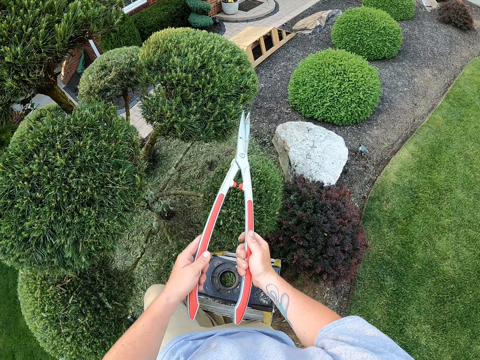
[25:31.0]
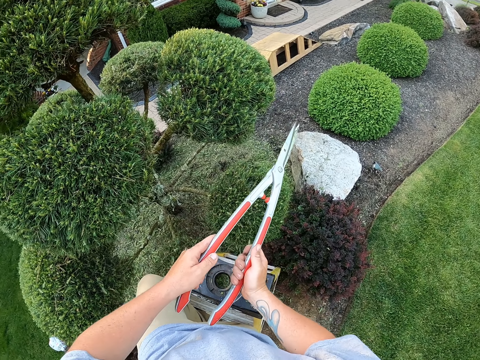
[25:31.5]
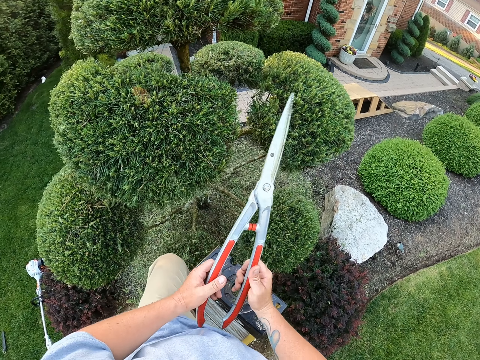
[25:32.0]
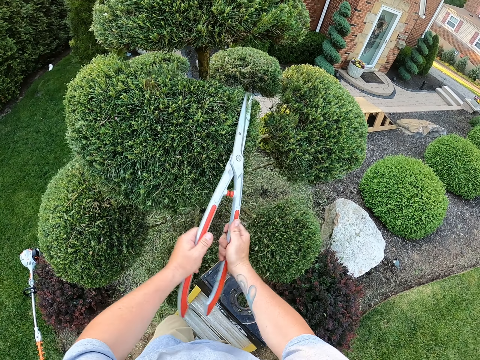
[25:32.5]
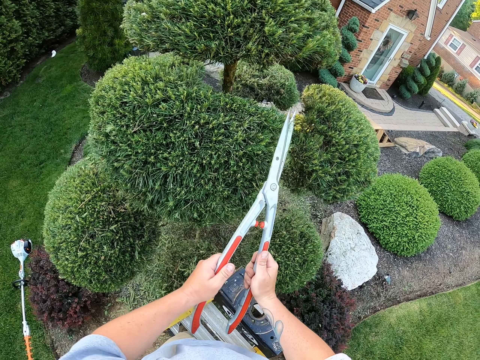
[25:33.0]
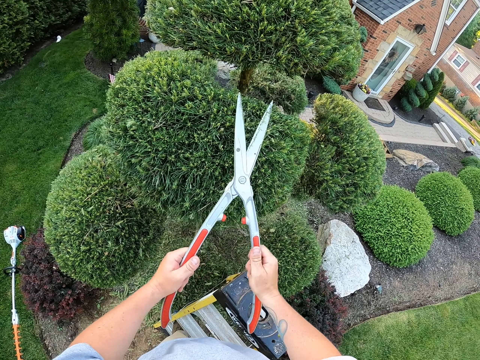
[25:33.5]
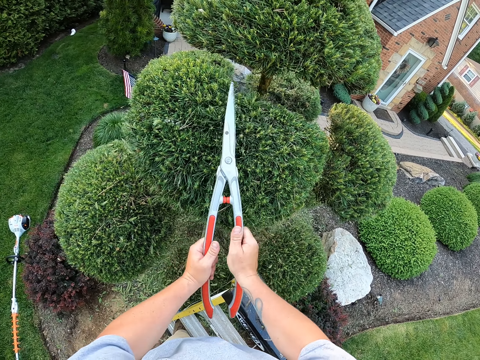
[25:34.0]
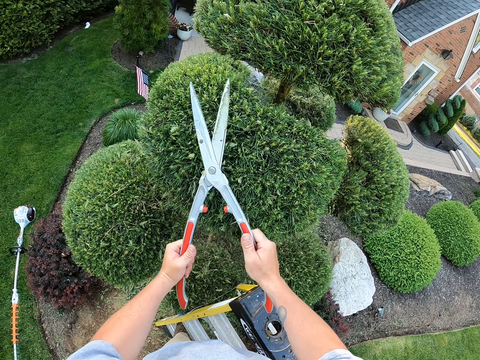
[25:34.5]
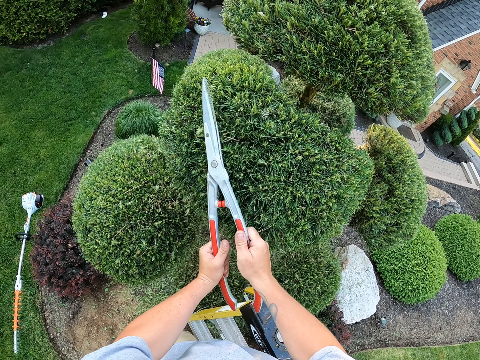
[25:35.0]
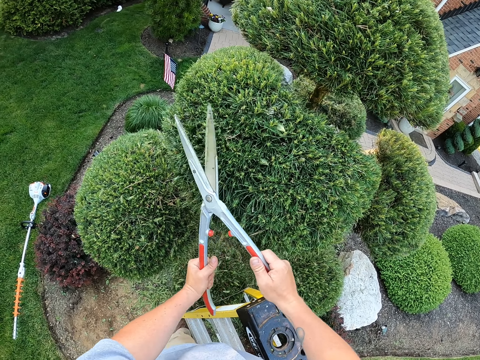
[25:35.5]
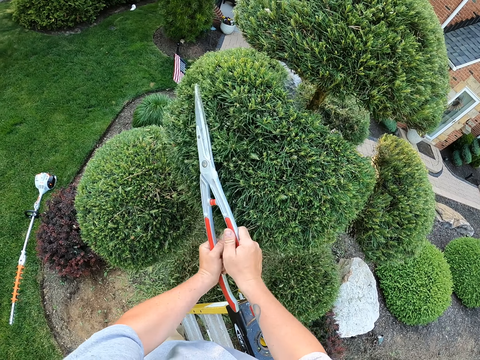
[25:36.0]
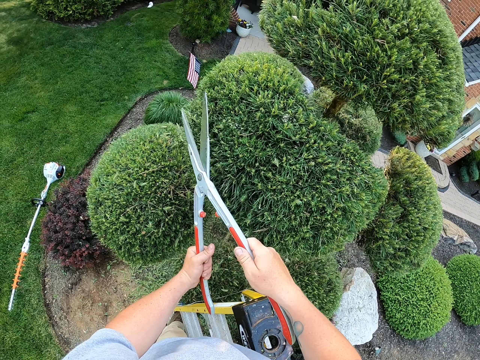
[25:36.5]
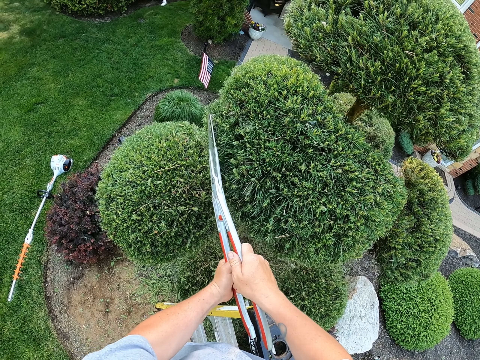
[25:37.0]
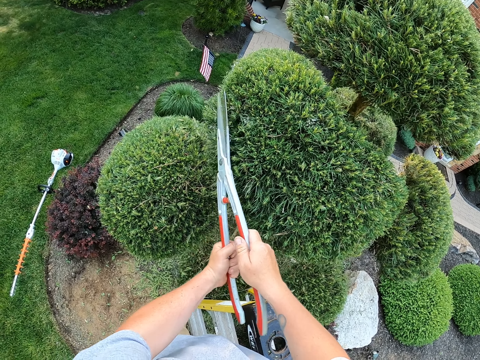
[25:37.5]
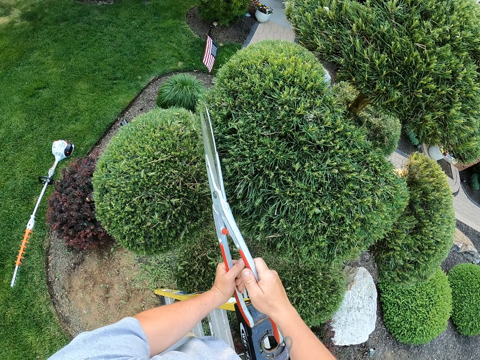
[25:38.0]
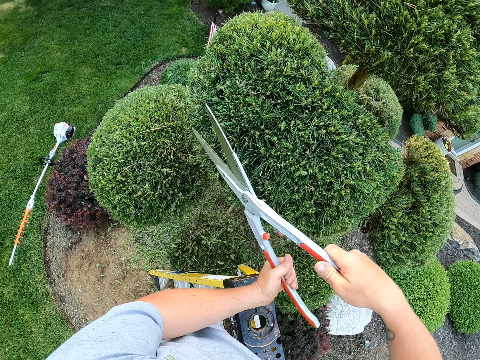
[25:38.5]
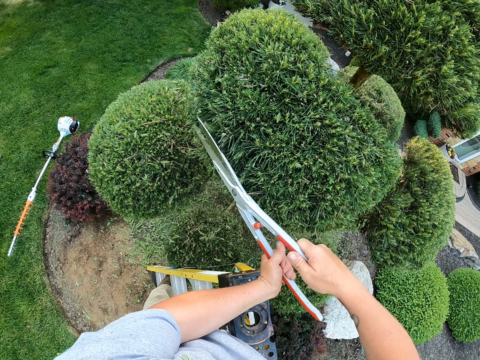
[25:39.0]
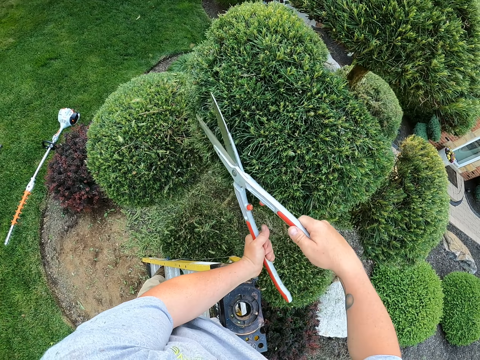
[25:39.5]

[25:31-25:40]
The camera wearer trims the garden trees with the shear hedges.

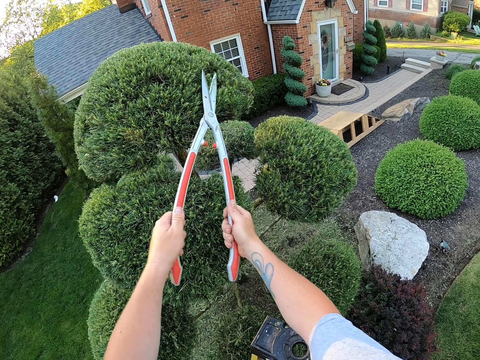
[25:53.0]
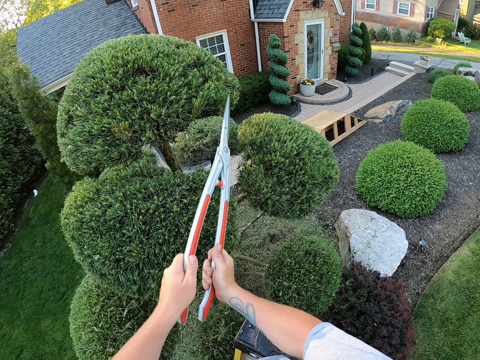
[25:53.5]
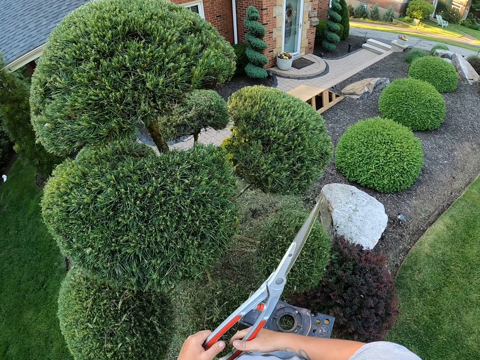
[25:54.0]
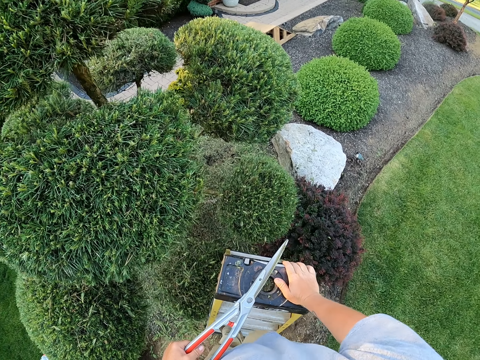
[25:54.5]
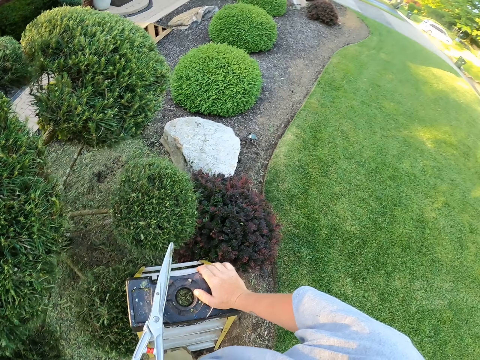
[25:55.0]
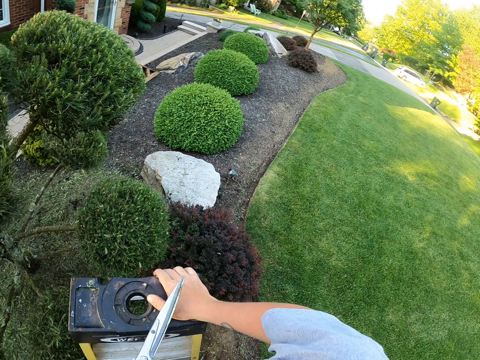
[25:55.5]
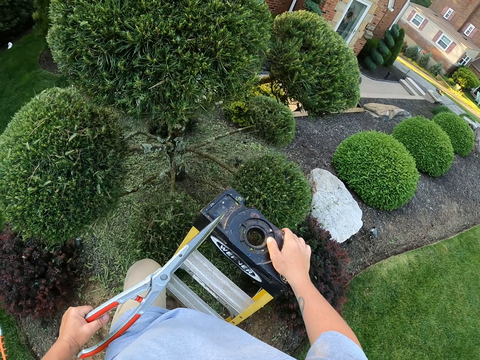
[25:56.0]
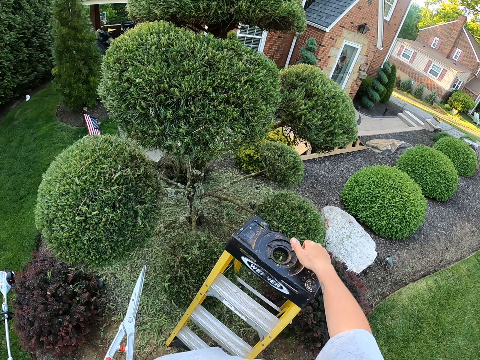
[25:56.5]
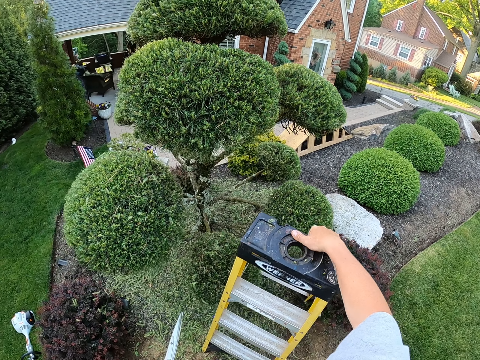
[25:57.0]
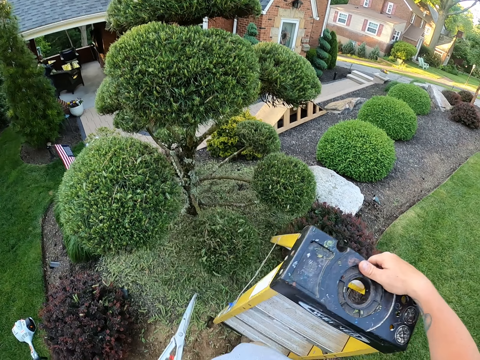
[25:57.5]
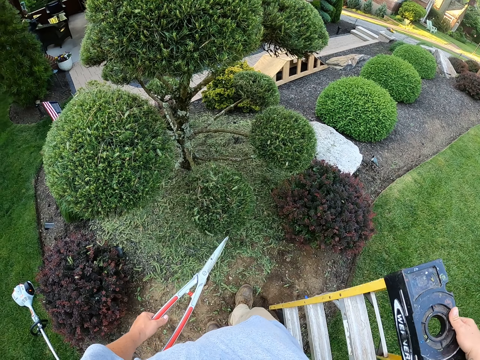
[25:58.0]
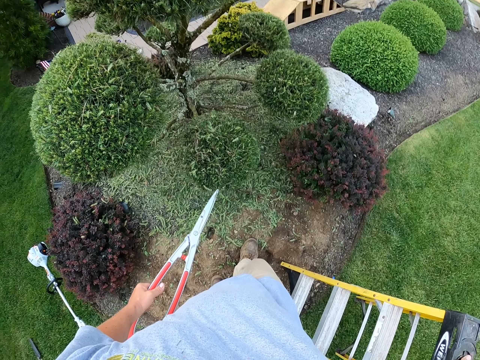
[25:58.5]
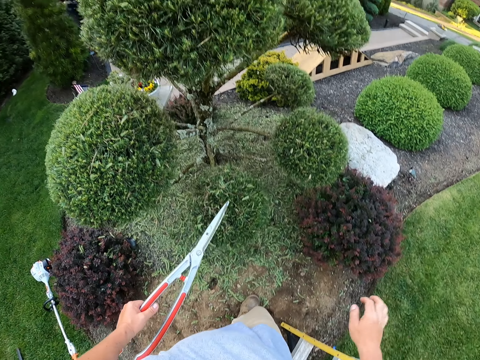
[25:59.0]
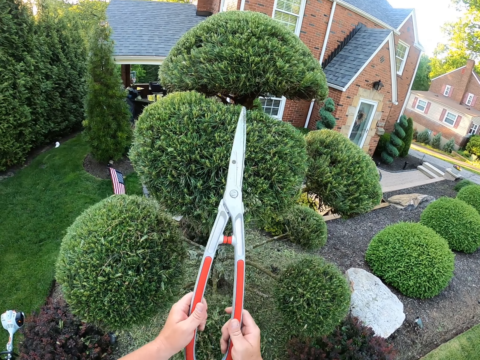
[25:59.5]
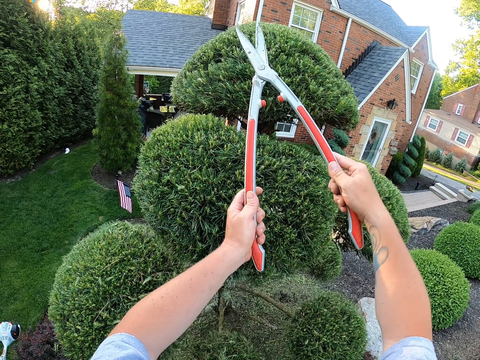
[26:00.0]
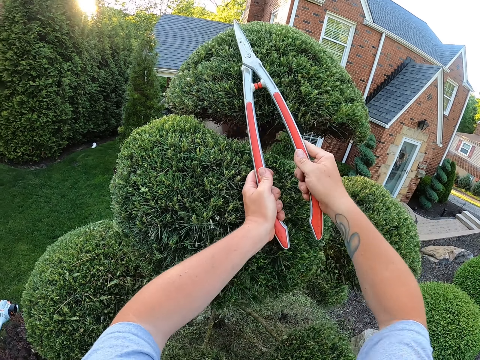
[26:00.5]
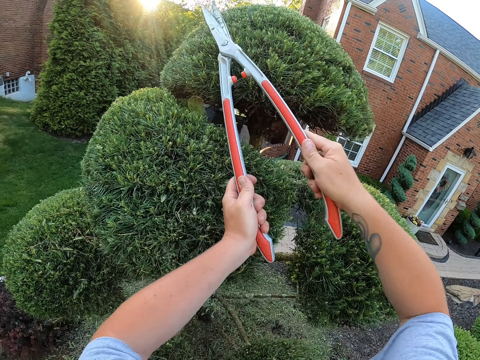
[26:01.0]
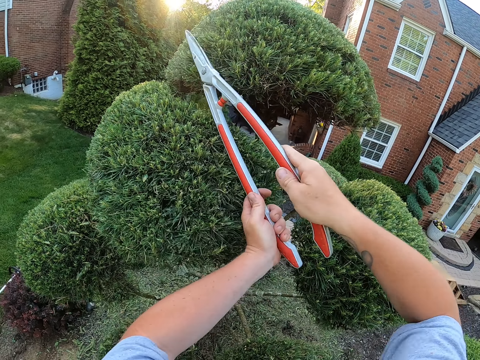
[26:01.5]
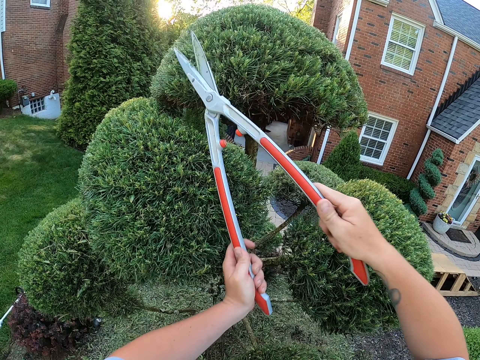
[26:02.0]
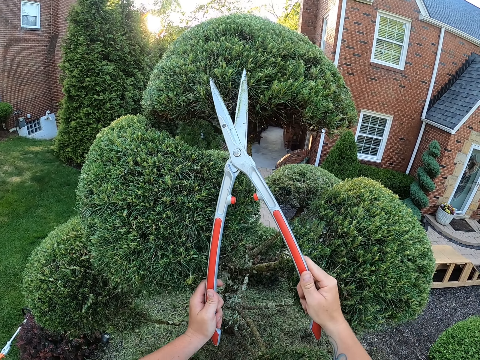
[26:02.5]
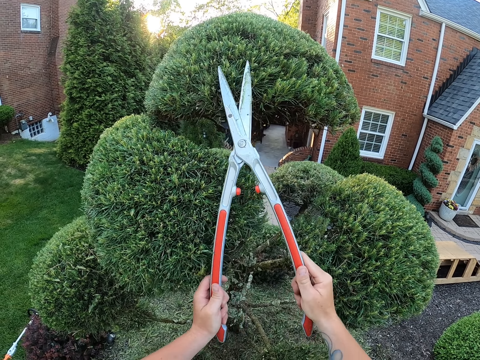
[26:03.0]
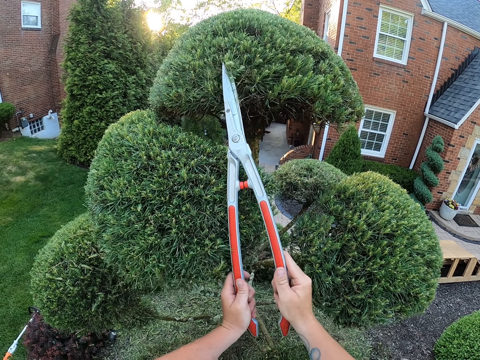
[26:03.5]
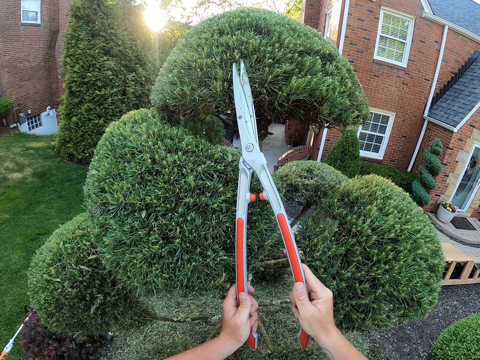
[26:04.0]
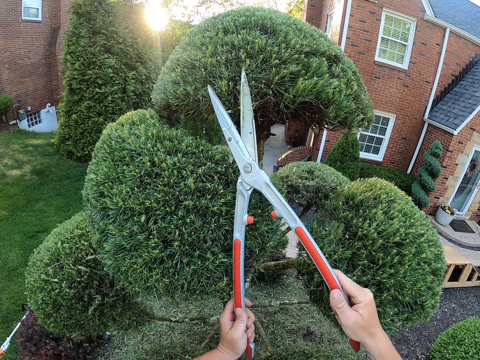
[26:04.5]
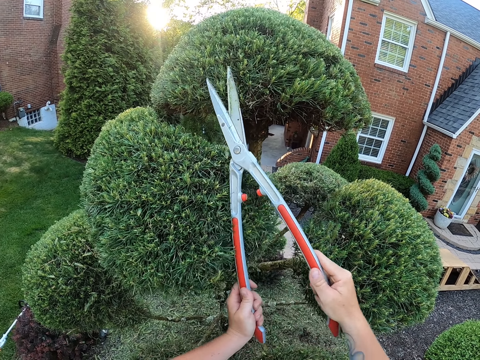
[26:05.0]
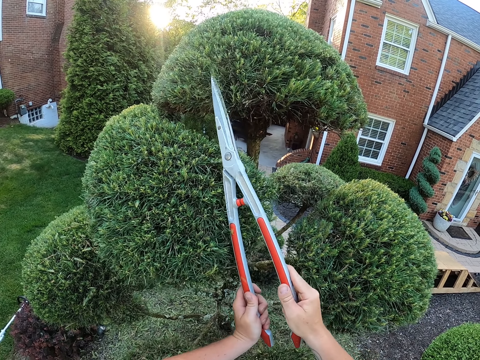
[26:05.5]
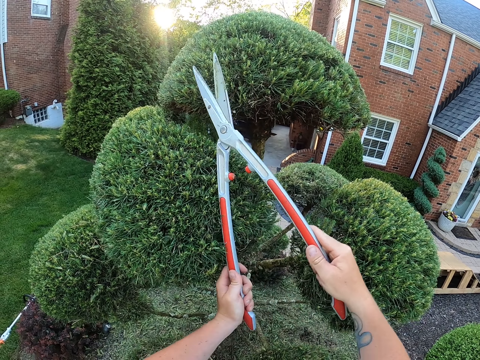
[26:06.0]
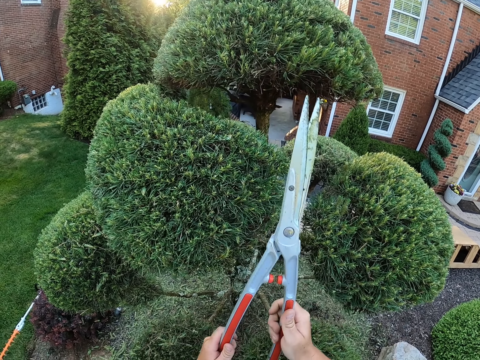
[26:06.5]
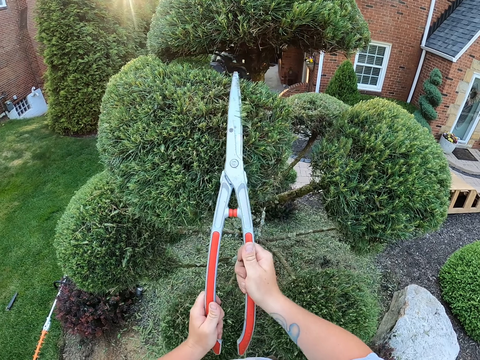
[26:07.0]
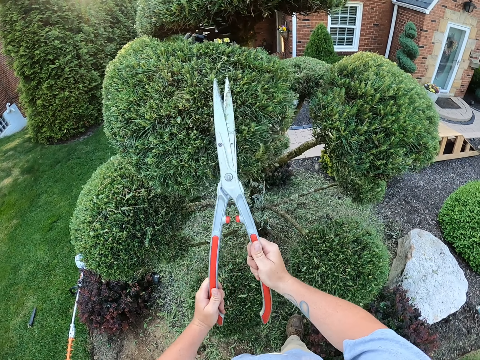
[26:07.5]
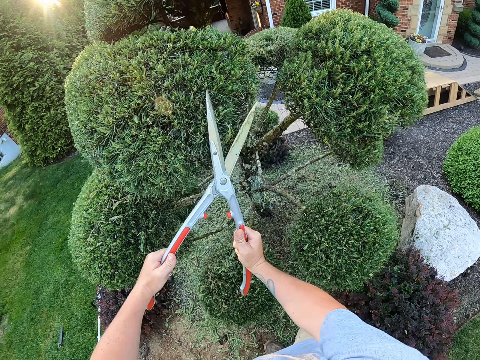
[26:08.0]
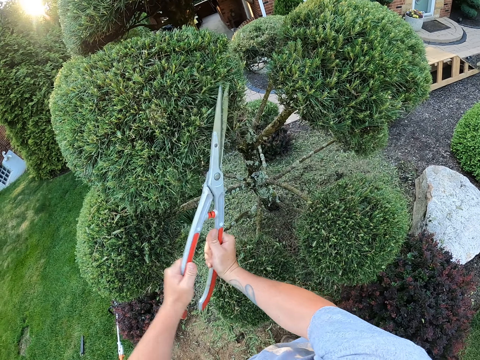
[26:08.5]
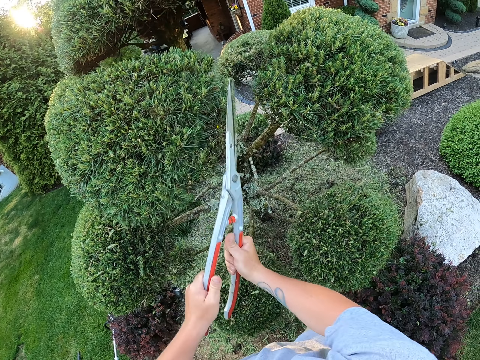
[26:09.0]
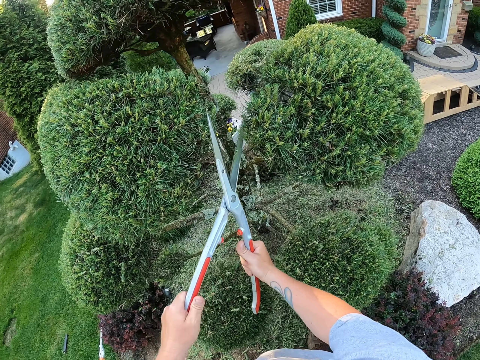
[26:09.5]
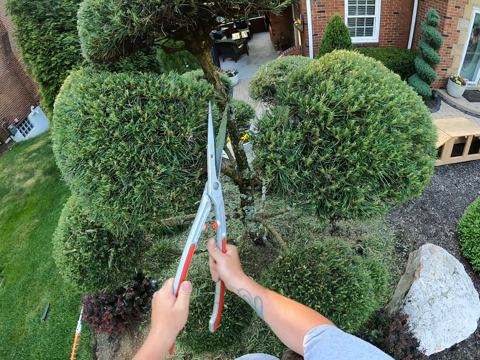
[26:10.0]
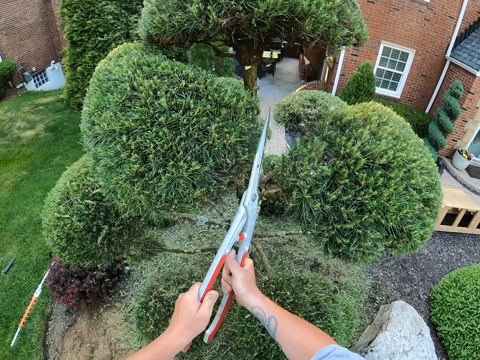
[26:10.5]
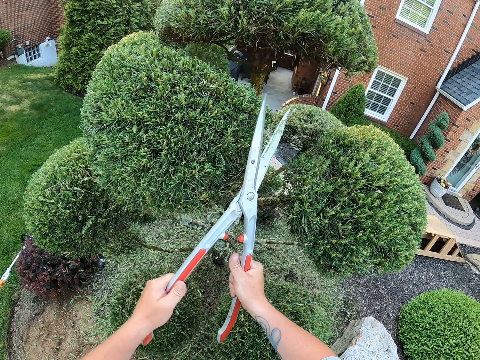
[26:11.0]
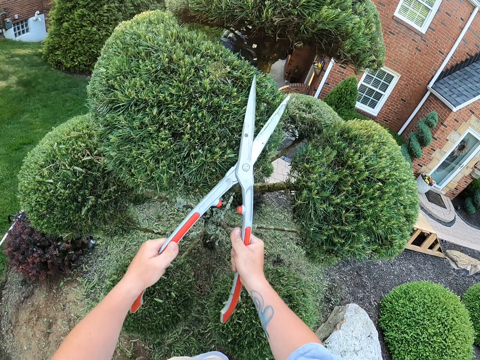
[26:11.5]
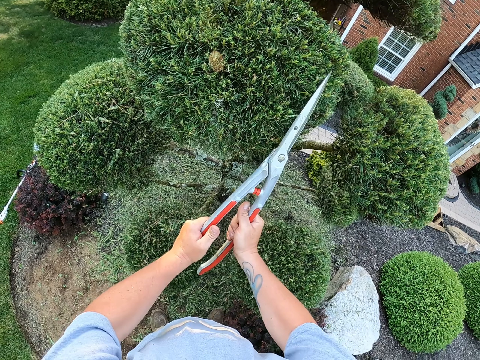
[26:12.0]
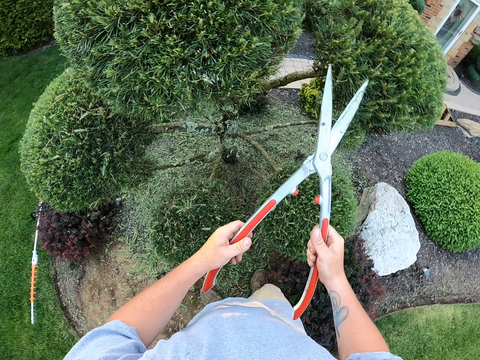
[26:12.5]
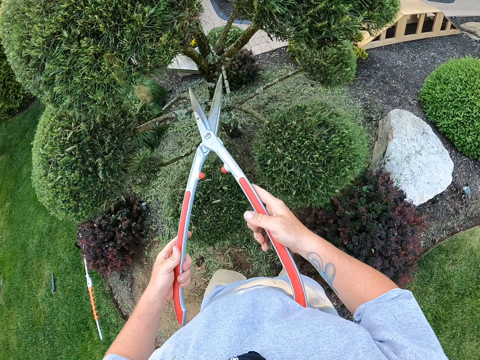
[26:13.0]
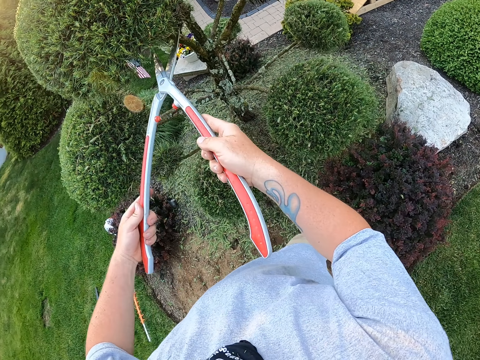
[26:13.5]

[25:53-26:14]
The camera wearer holds the ladder with the right hand. They hold the shear hedge with the left hand. They carry the ladder with the right hand and place the ladder on the ground with the right hand. They hold the shear hedge with both hands. They trim the garden trees with the shear hedges.
